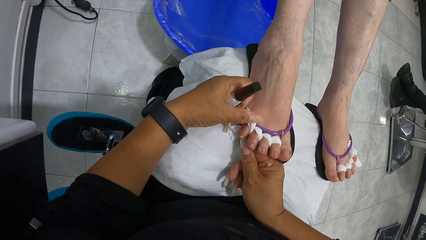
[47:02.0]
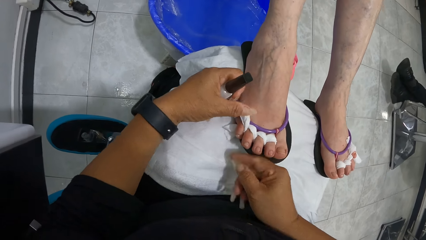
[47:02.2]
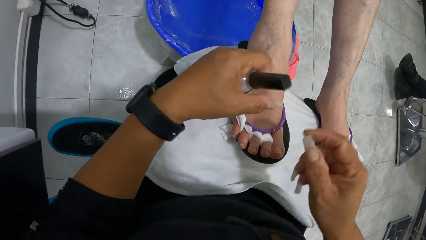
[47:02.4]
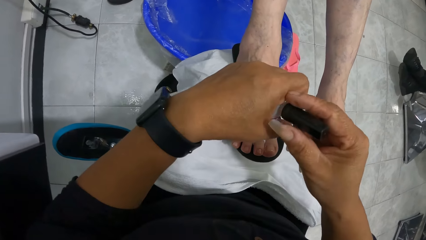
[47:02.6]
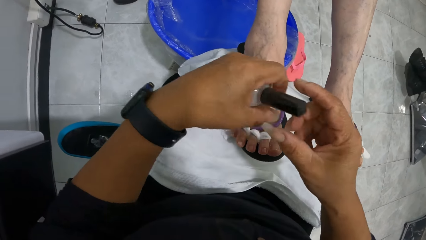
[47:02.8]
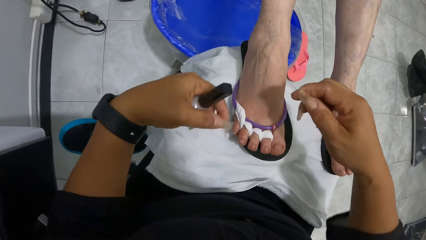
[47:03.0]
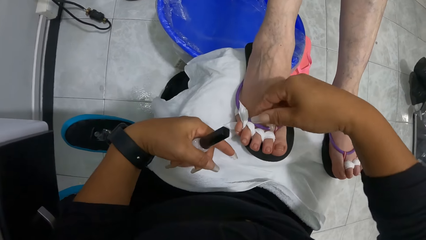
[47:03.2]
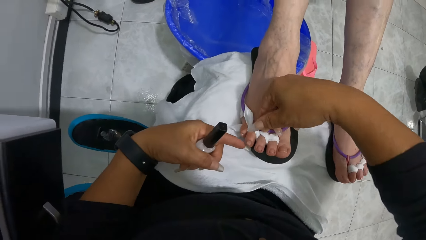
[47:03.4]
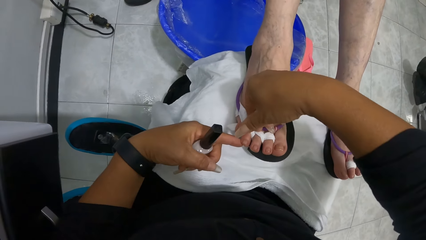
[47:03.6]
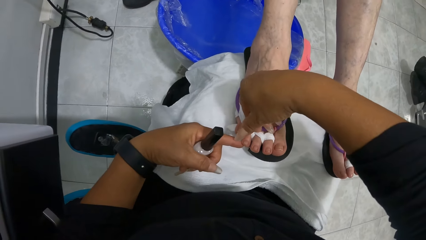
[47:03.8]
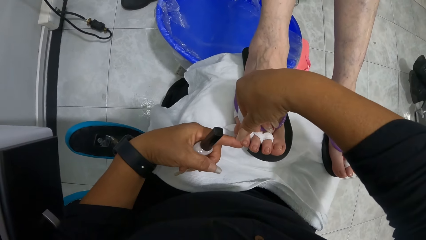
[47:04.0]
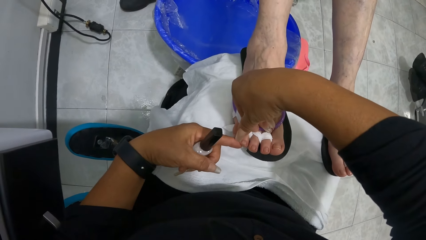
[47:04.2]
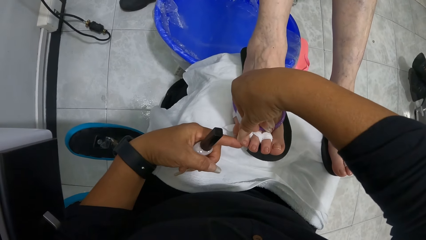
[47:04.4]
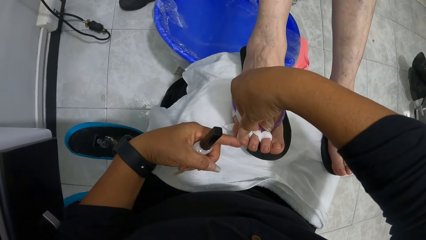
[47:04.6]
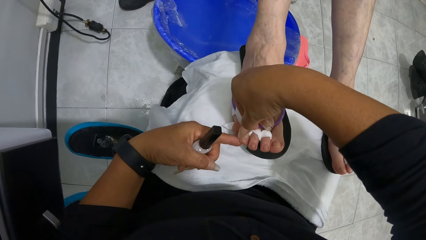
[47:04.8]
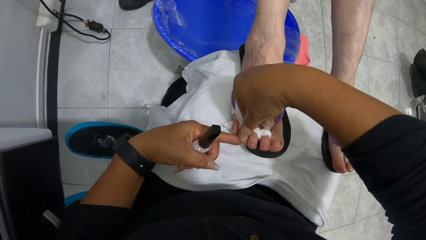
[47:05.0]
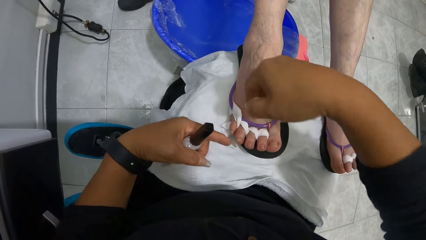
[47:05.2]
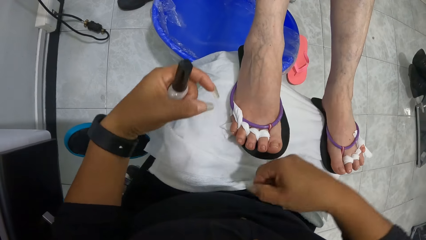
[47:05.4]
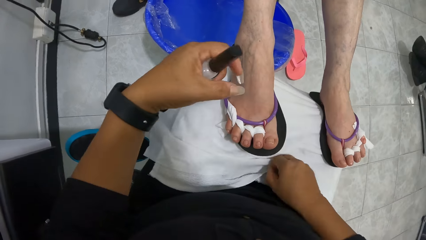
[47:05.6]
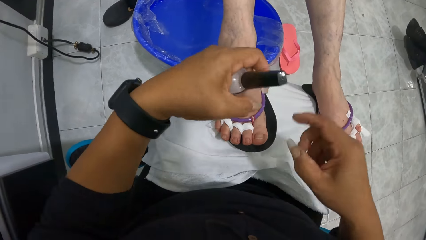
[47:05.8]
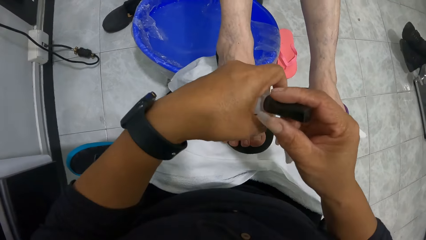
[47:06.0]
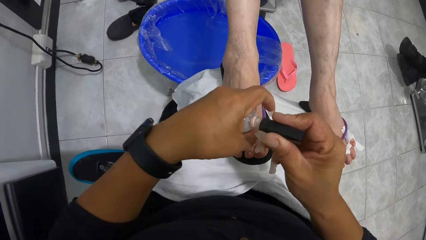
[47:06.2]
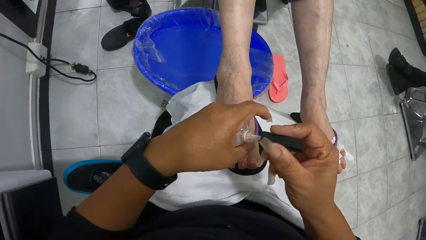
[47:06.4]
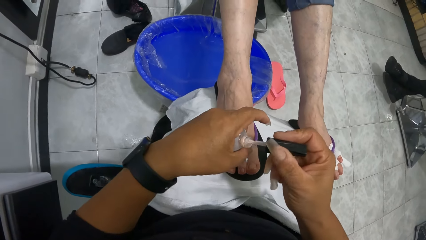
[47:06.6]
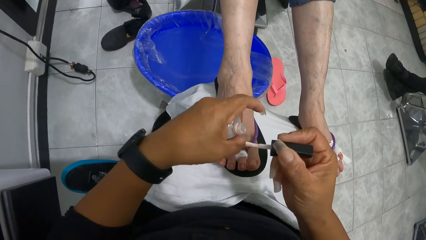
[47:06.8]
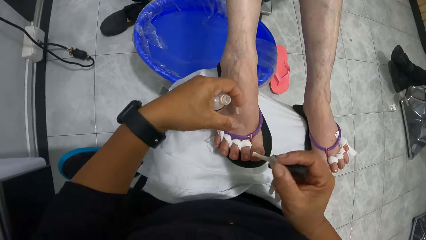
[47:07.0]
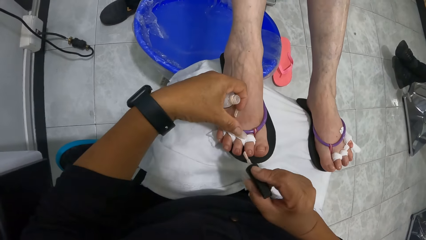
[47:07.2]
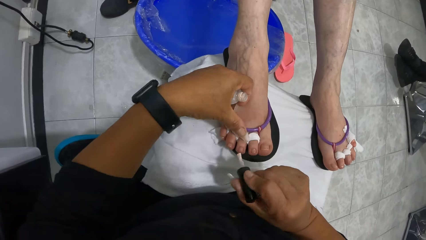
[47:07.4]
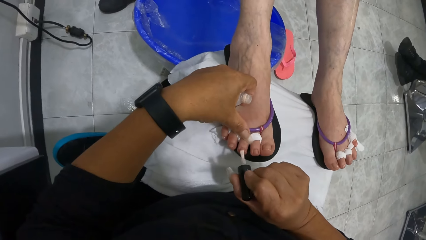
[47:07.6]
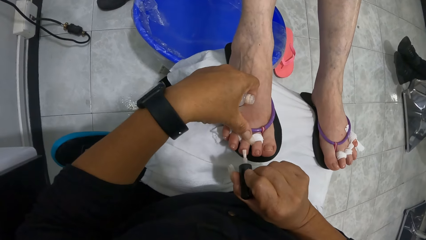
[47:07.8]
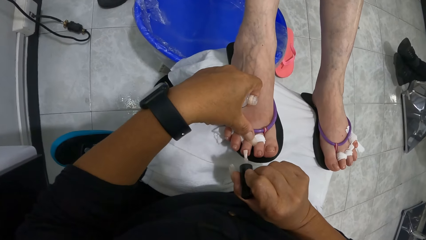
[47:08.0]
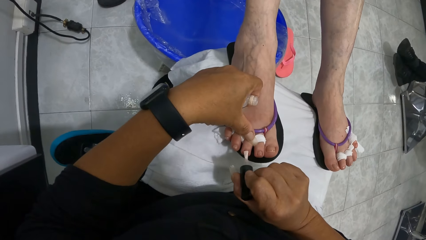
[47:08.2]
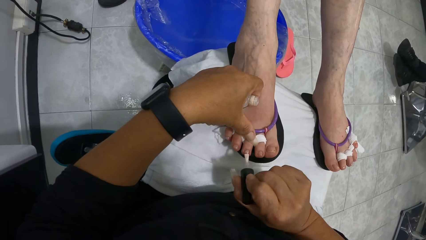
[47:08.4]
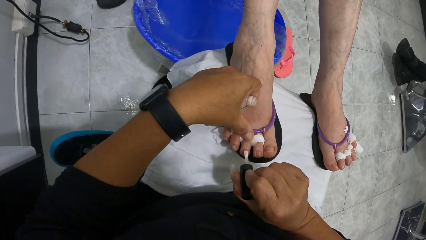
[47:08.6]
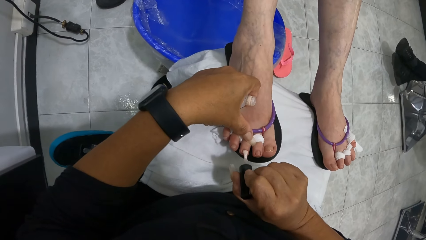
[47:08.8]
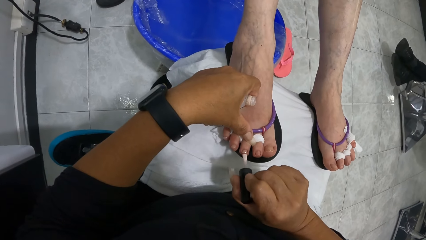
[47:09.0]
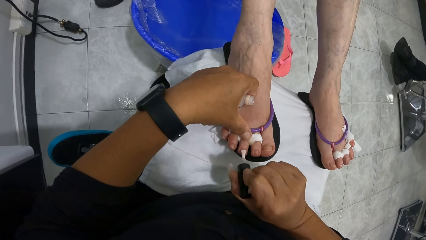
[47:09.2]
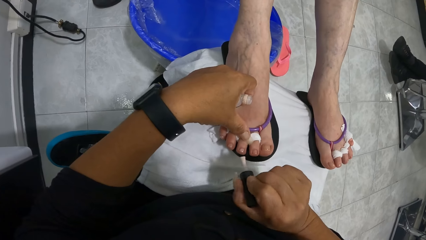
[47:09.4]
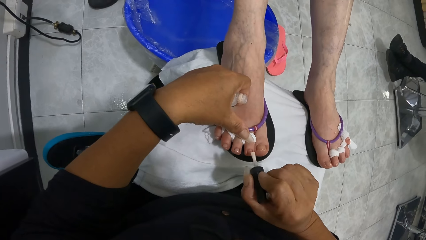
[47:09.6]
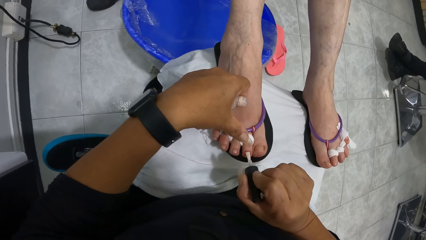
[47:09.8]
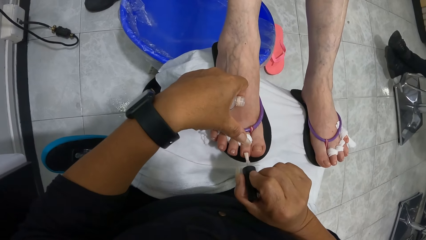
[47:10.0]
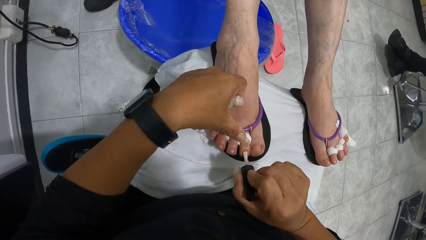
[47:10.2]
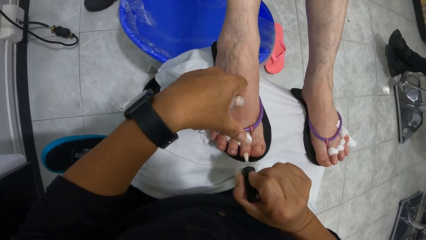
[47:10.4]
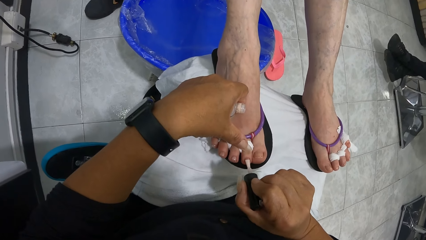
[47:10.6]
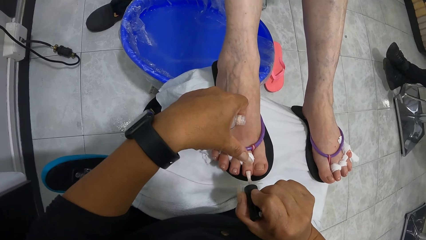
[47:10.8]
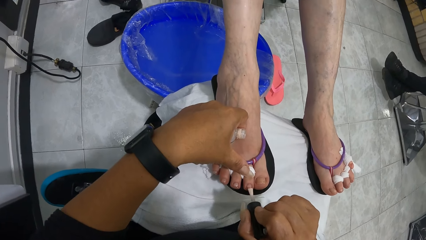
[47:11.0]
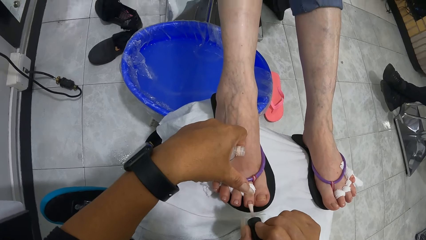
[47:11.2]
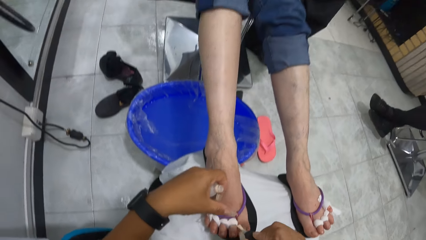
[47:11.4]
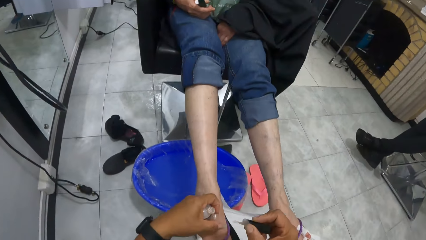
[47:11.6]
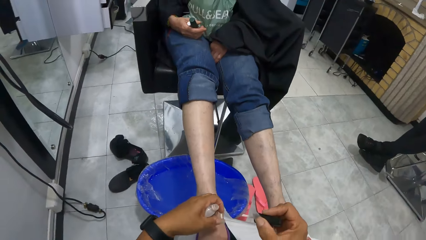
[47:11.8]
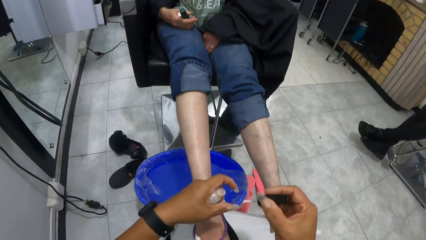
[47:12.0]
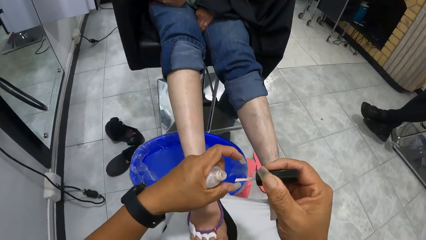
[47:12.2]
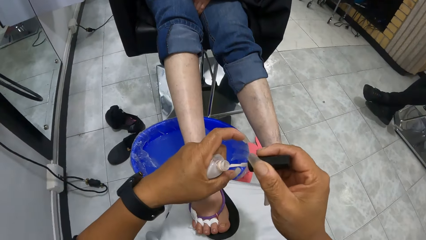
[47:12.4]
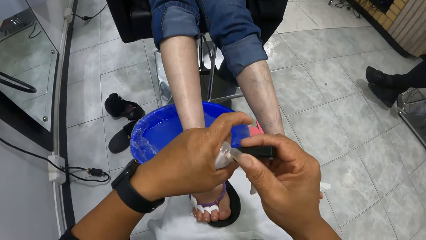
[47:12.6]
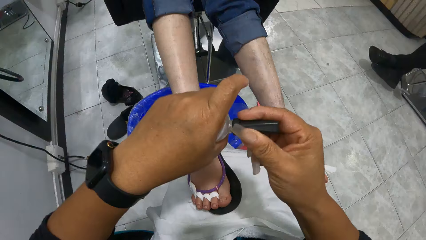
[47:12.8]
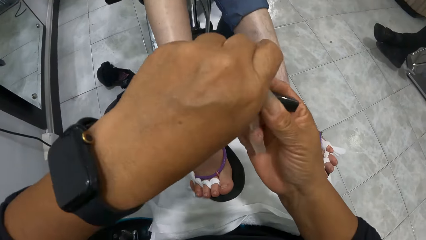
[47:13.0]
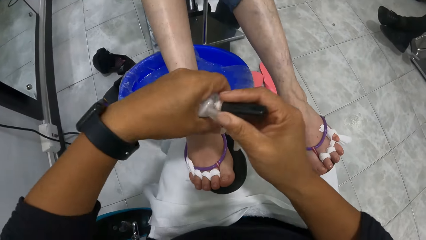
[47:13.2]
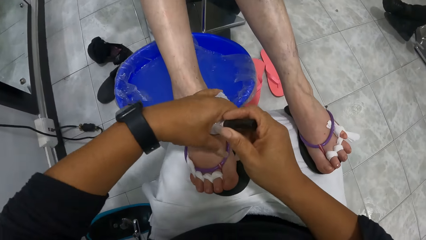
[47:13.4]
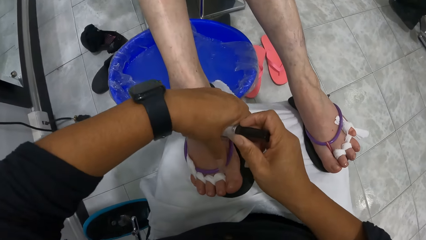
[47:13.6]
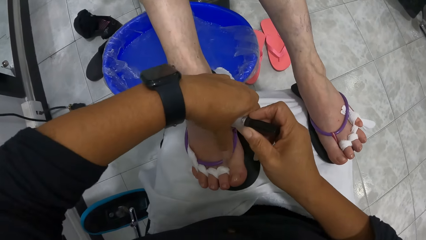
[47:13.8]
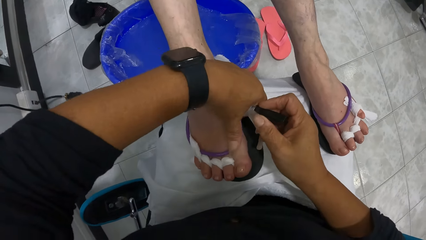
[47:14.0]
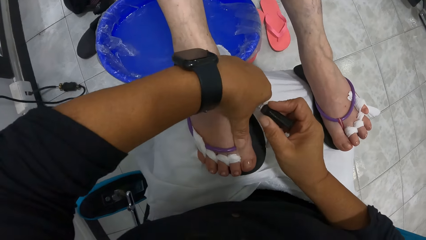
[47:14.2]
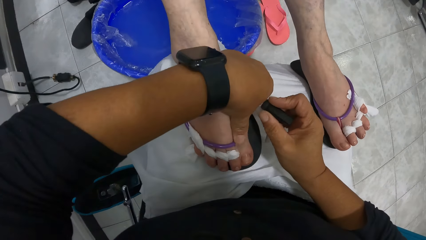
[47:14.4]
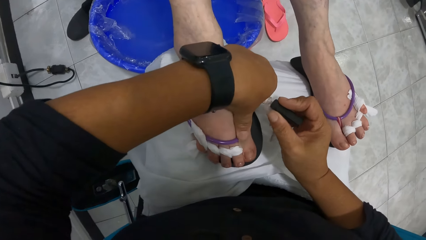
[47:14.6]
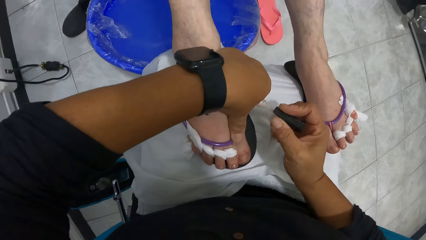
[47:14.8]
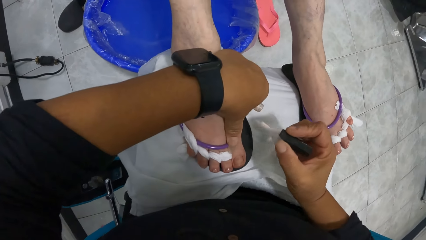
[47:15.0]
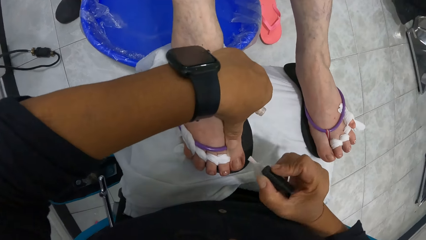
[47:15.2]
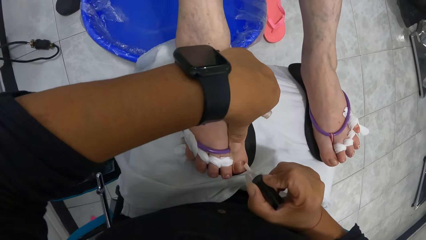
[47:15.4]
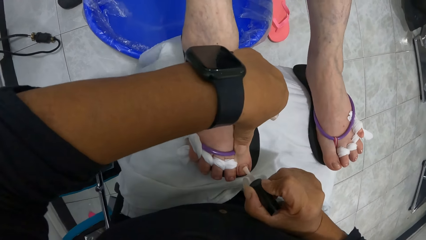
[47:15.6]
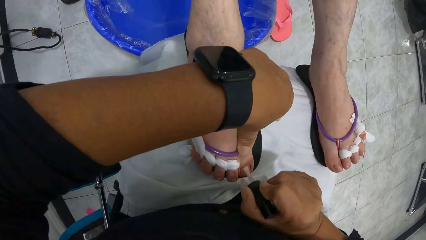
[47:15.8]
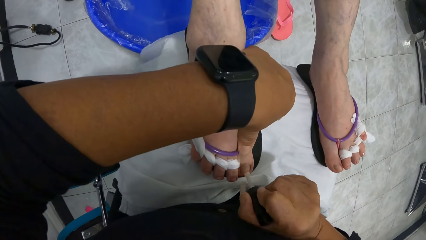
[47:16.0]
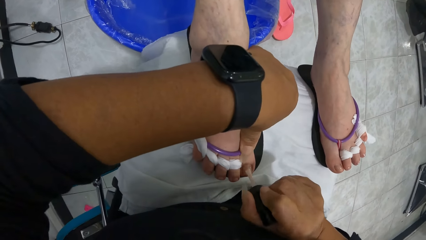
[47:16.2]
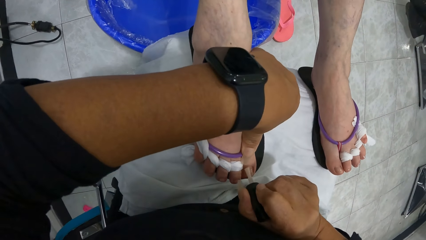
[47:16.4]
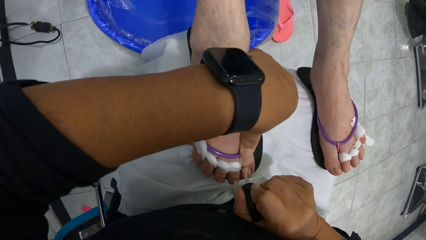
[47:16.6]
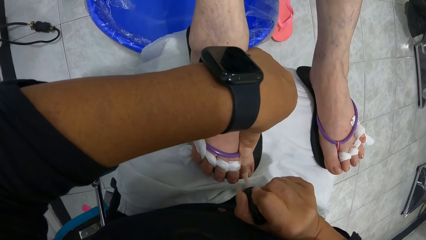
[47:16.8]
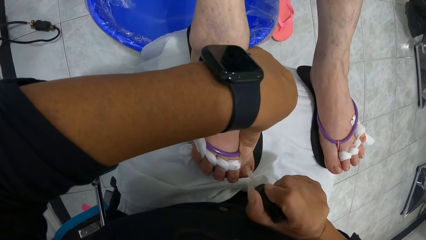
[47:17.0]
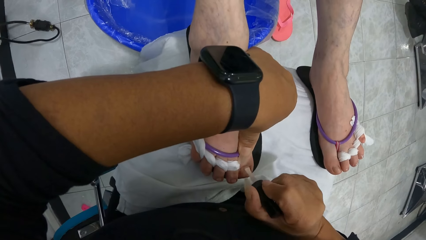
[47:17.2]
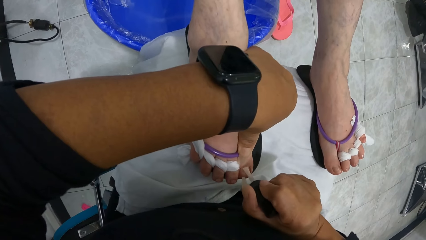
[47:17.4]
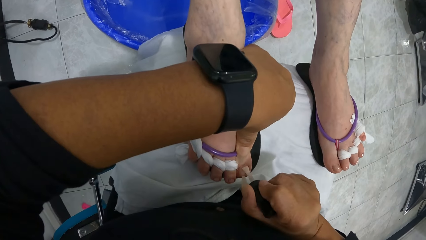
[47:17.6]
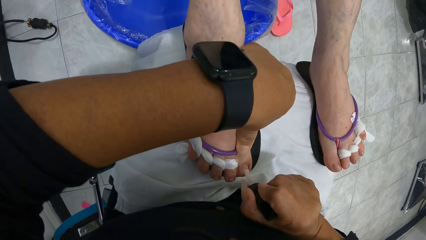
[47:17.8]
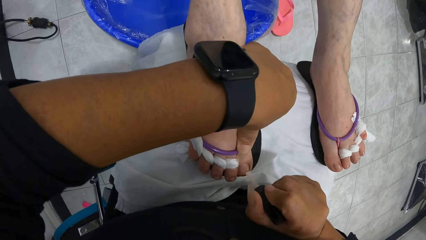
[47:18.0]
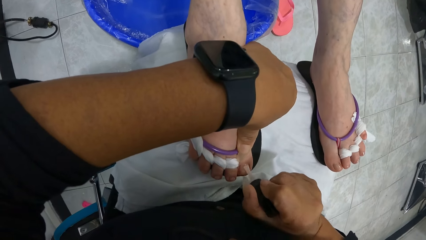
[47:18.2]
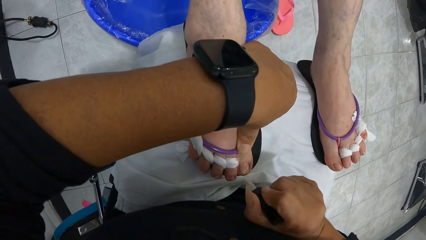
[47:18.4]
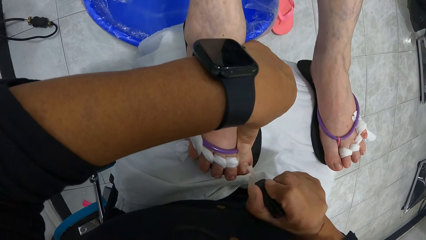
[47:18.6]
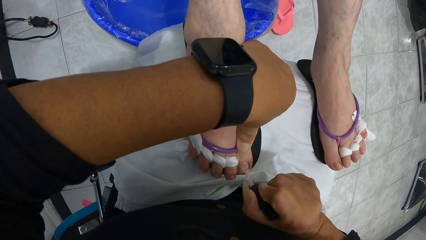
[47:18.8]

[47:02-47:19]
The camera wearer touches the bottle of nail polish in her left hand with her right hand. She cleans the woman's right toe with her right hand. She takes the nail polish brush from the bottle of nail polish in her left hand with her right hand. She places her left hand on the woman's right leg. She paints the woman's right toes with the nail polish brush in her right hand. She dips the nail polish brush in her right hand into the bottle of nail polish in her left hand. She places her left hand on the woman's right leg. She paints the woman's right toe with the nail polish brush in her right hand.
